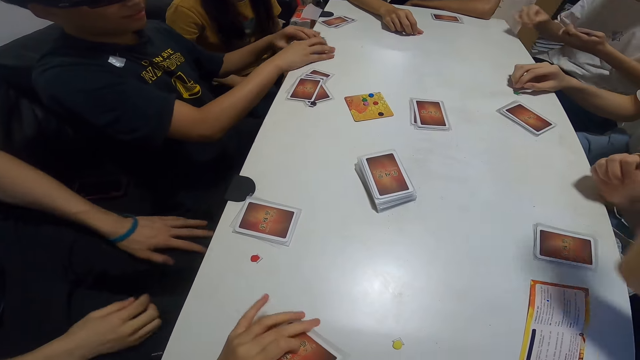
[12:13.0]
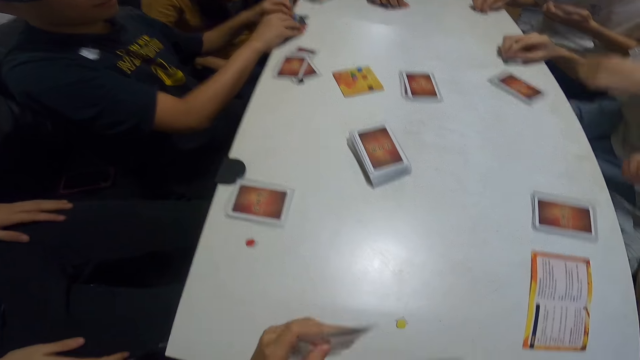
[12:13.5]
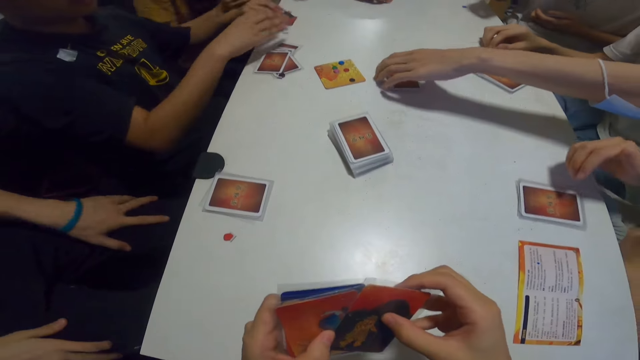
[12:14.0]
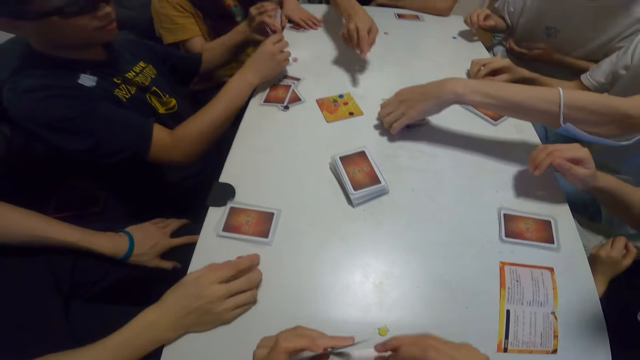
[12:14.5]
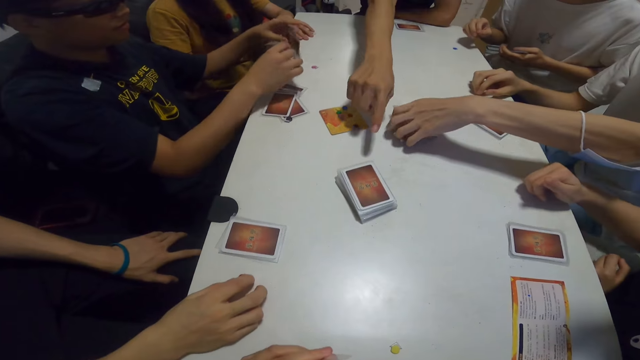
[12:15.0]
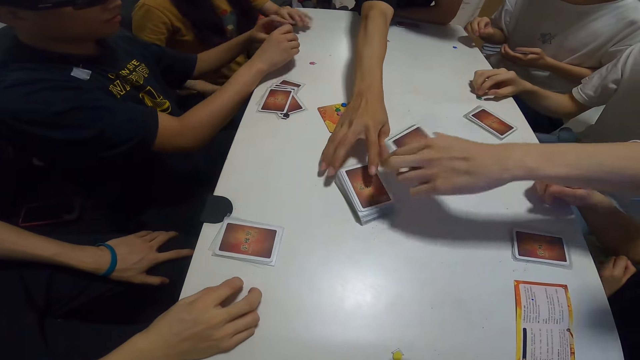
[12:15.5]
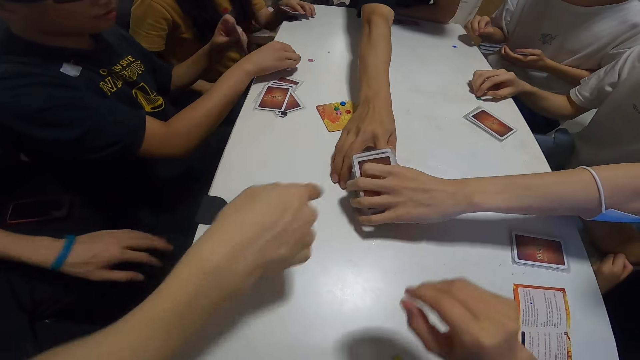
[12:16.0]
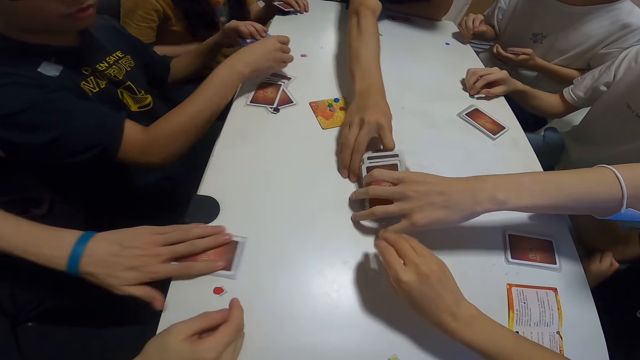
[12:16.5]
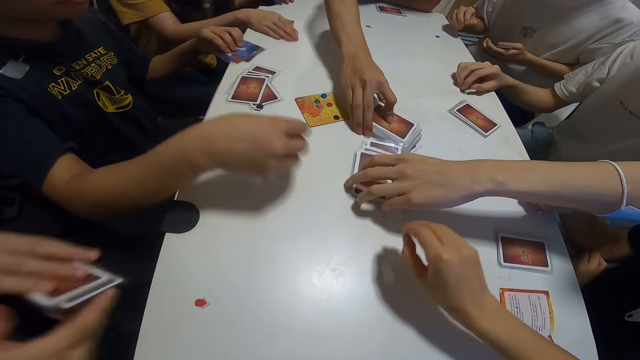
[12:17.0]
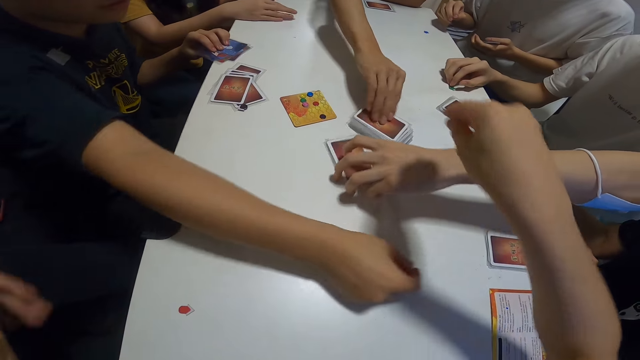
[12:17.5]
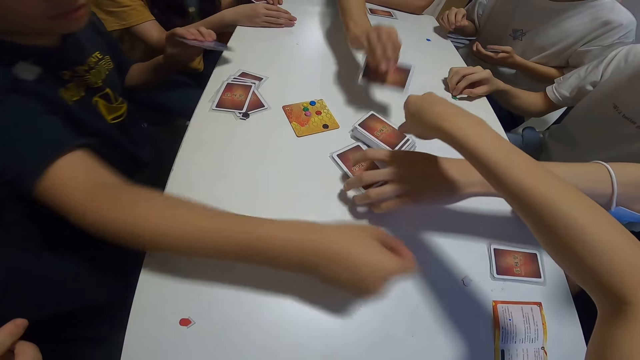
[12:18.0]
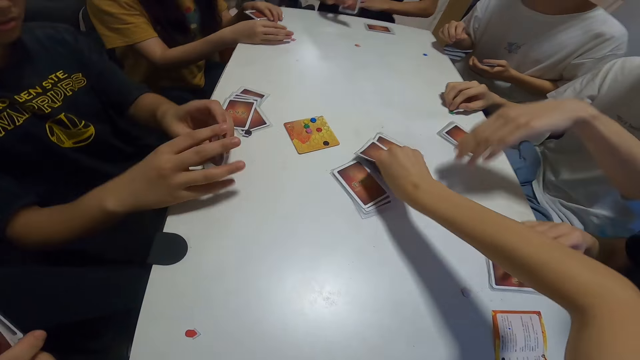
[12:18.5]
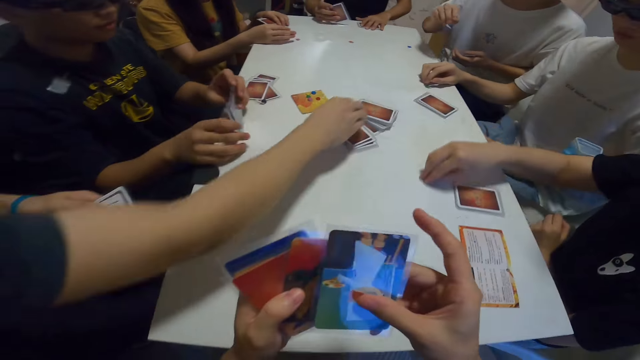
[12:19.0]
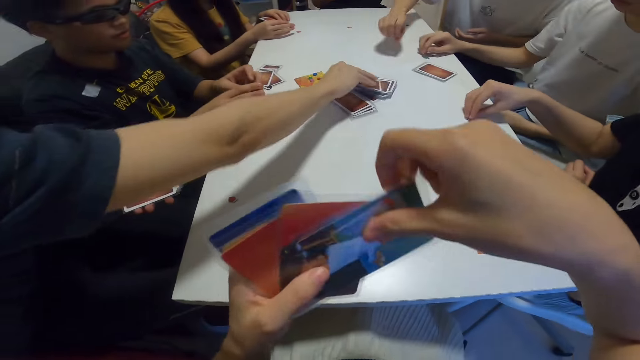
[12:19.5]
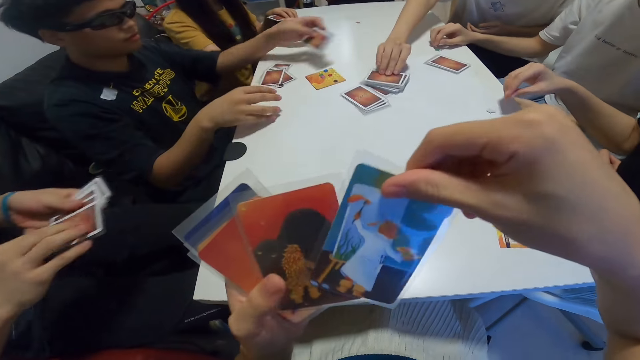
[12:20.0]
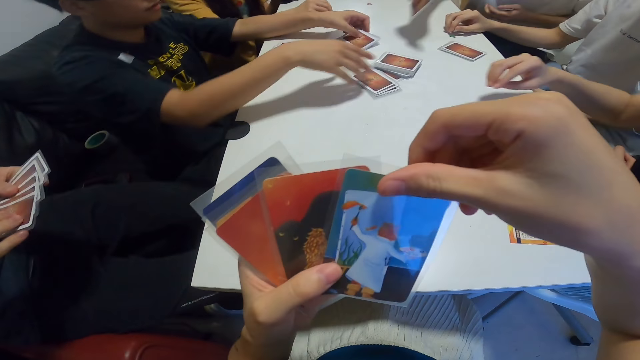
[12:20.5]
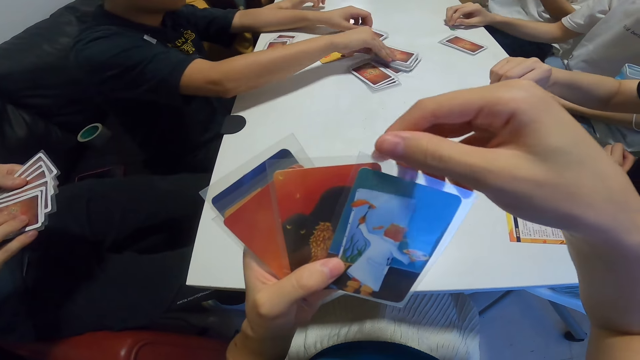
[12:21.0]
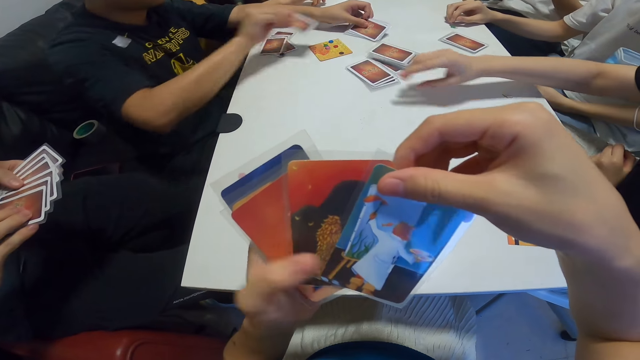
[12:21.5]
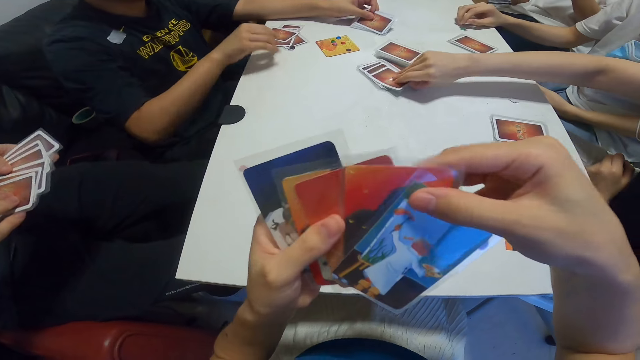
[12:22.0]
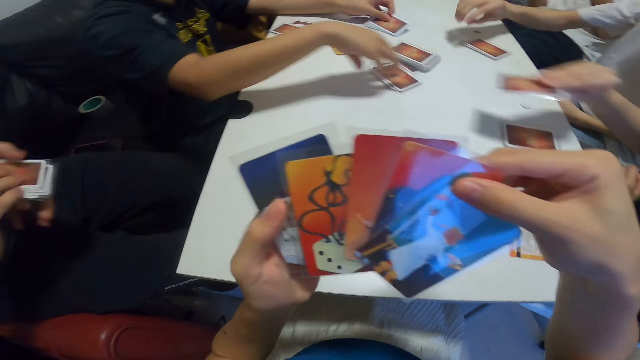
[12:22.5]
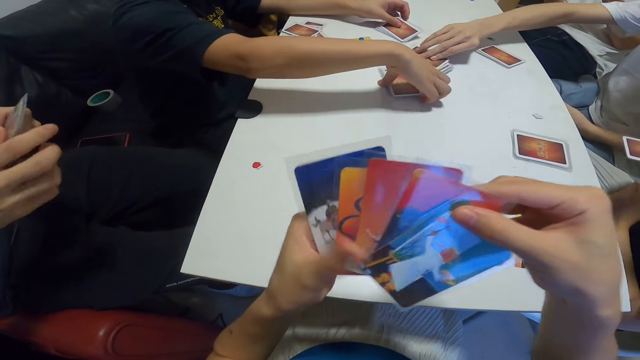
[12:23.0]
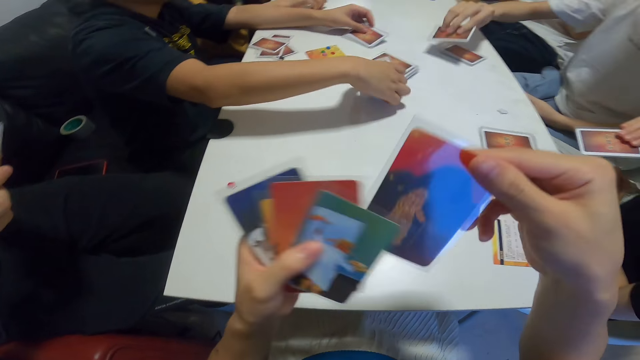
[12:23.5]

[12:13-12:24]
The camera wearer interacts with the group. A man picks up the cards. The camera wearer picks up a card from the table. She shuffles the cards in her hands. Another man picks up the cards. Another man picks up the cards.

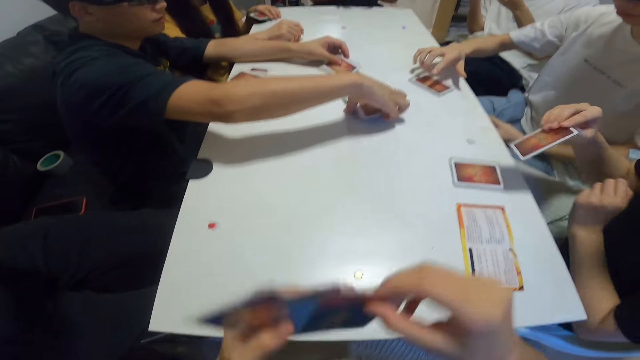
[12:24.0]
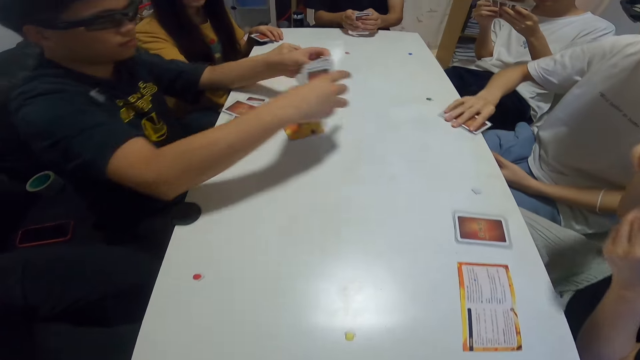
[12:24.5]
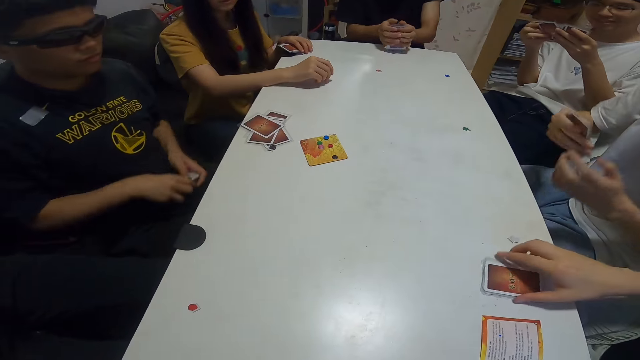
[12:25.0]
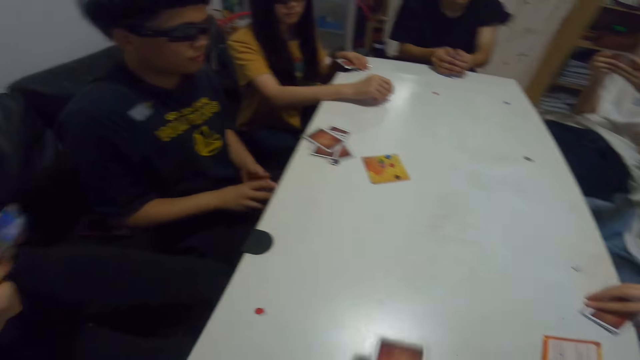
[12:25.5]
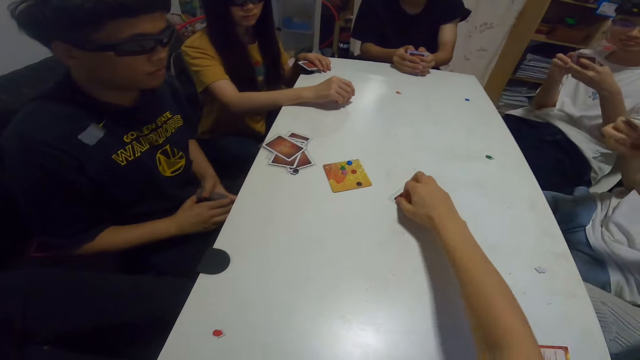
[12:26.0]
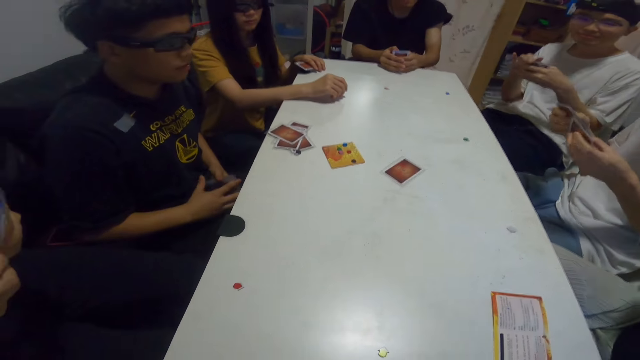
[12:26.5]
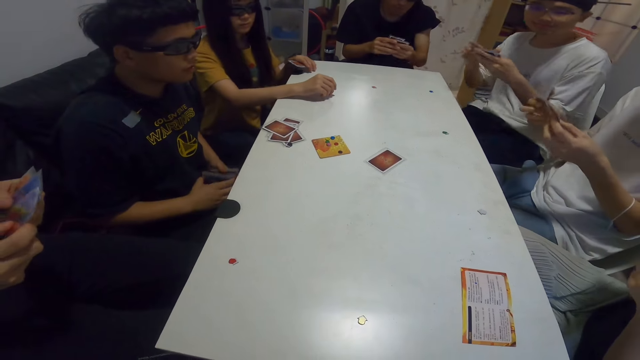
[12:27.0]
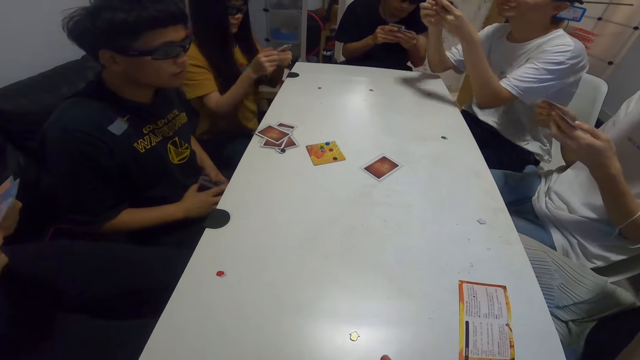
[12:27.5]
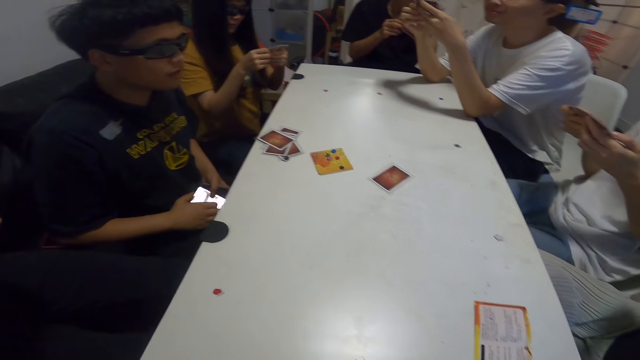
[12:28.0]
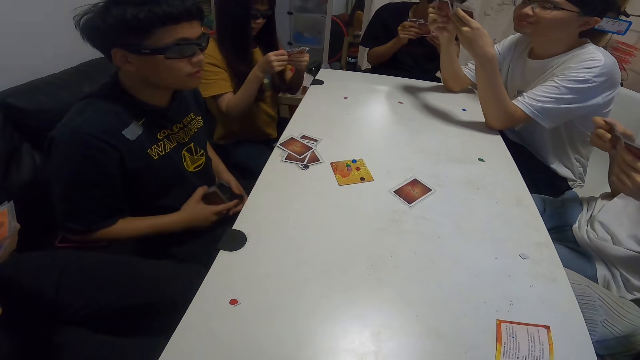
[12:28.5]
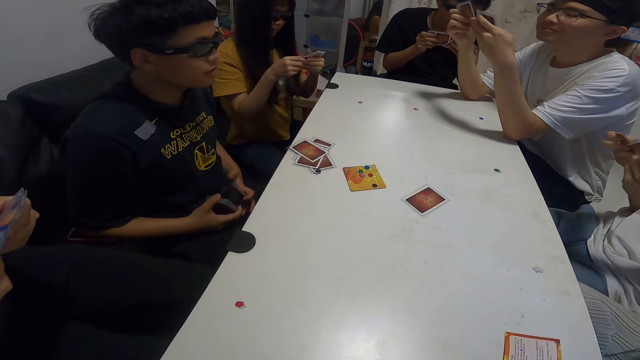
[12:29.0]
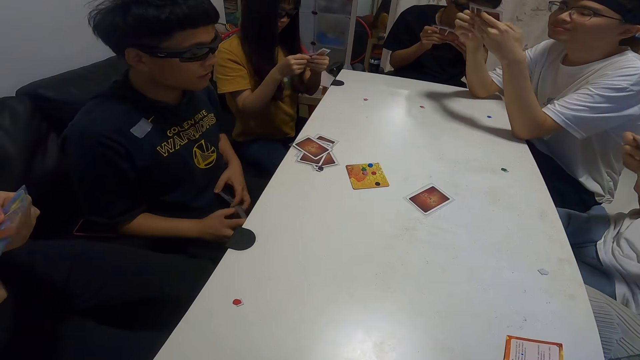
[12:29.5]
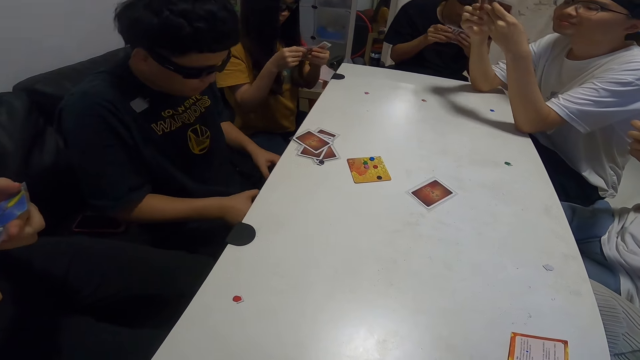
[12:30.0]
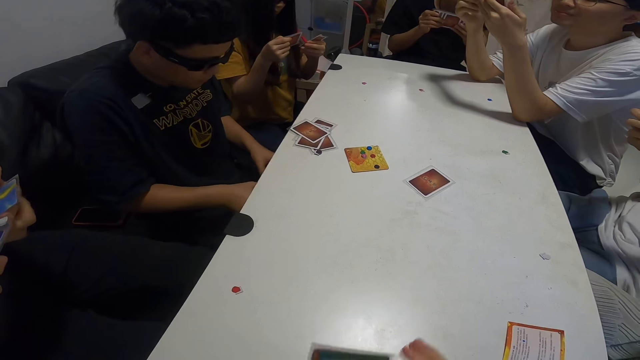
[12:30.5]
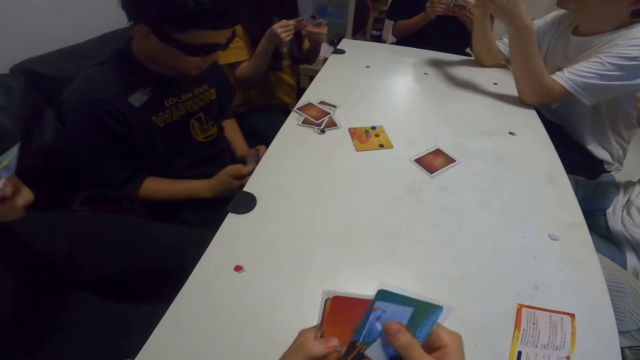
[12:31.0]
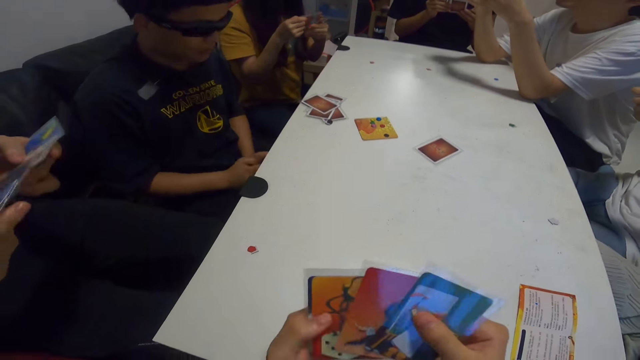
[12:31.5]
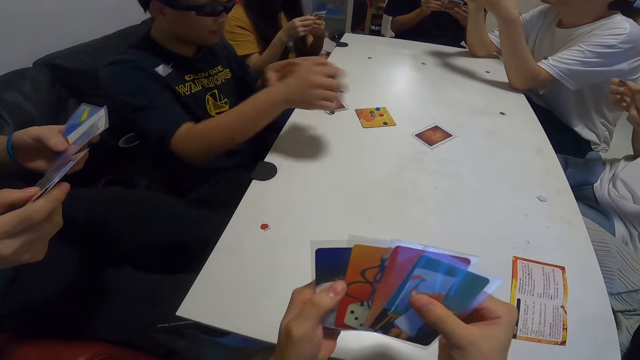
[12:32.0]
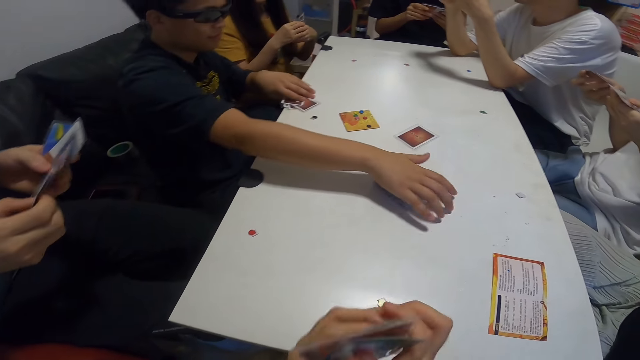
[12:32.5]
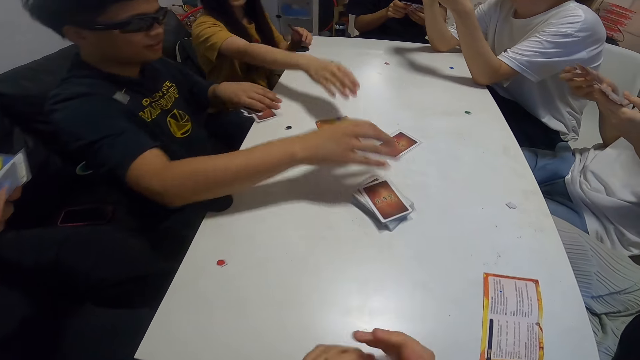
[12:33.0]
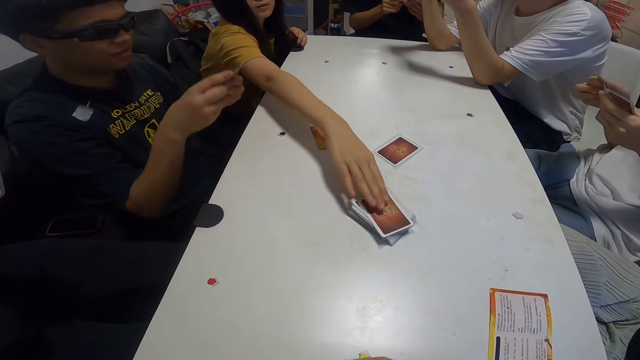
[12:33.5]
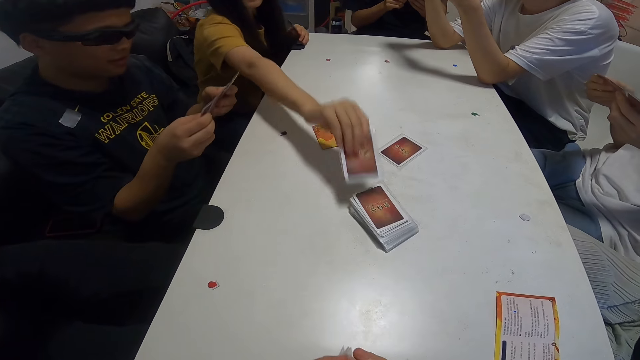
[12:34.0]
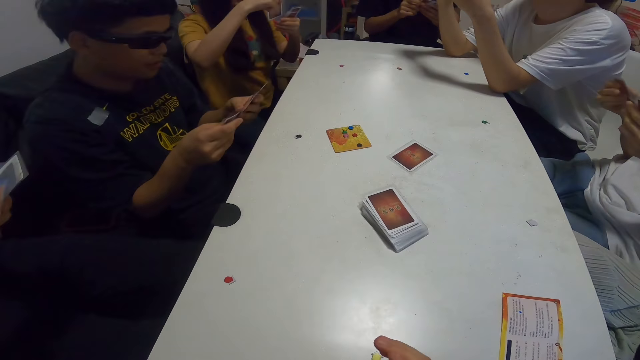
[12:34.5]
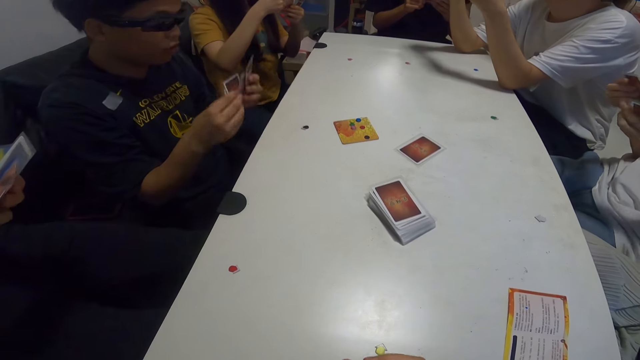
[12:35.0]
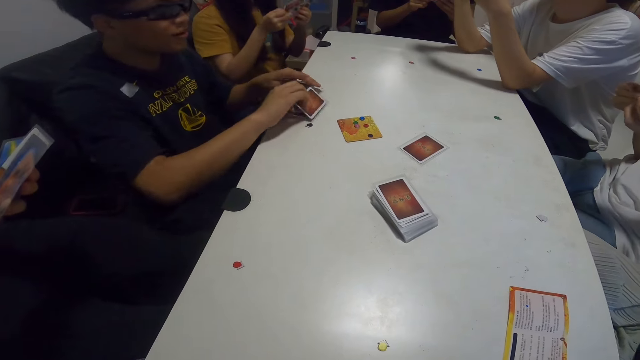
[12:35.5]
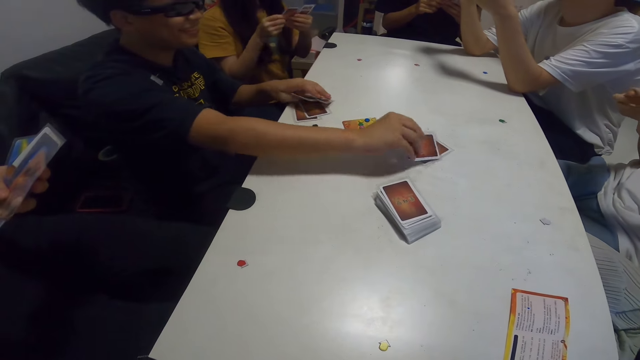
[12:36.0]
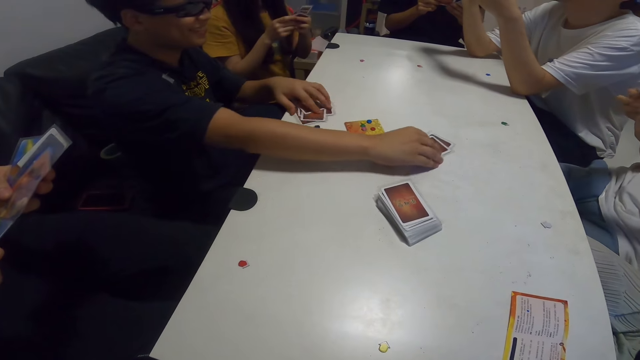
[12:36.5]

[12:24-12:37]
A man picks up the cards. The camera wearer drops a card on the table. Another man aligns the cards. The camera wearer shuffles the cards in her hands. She aligns the cards. Another man picks up the cards.
